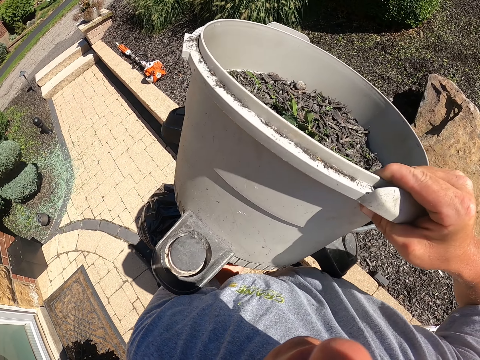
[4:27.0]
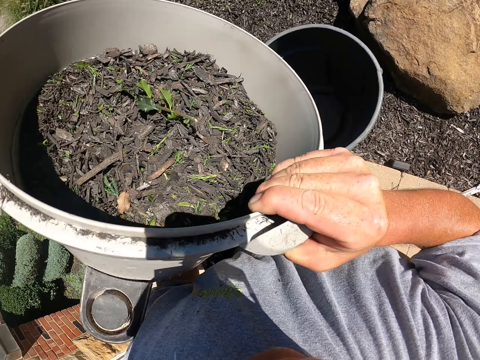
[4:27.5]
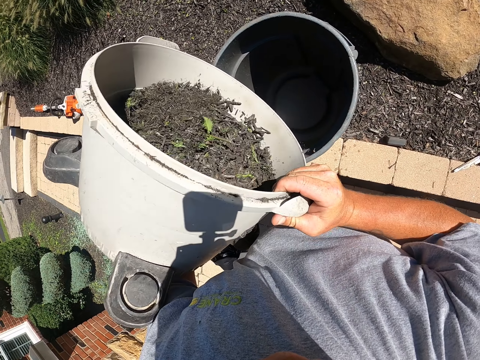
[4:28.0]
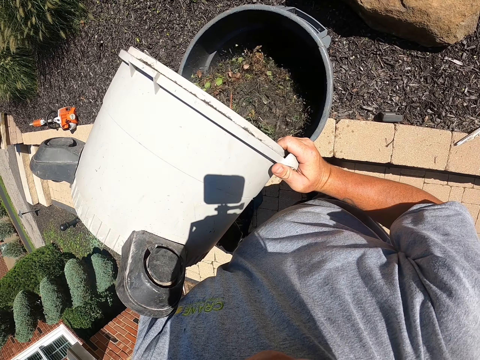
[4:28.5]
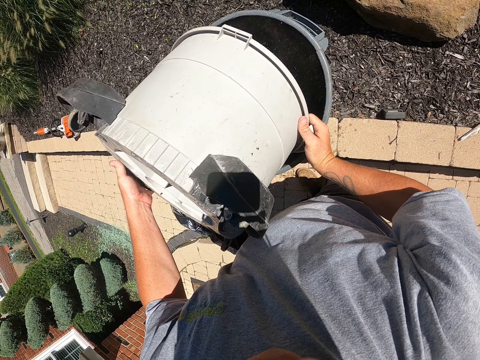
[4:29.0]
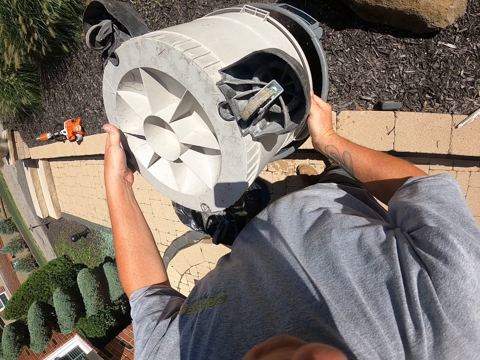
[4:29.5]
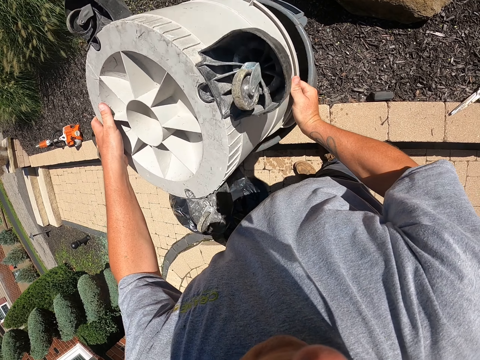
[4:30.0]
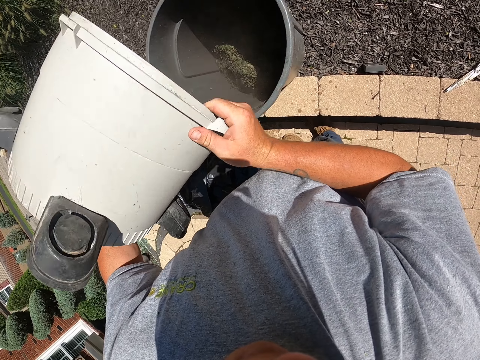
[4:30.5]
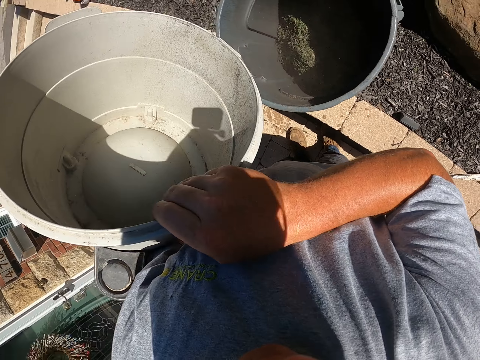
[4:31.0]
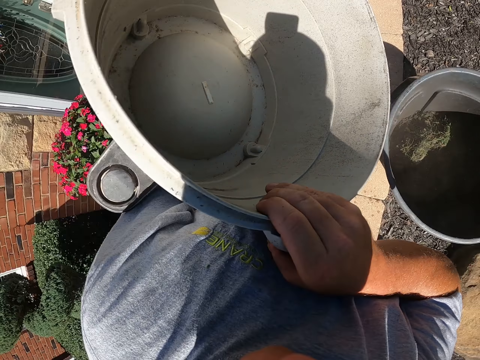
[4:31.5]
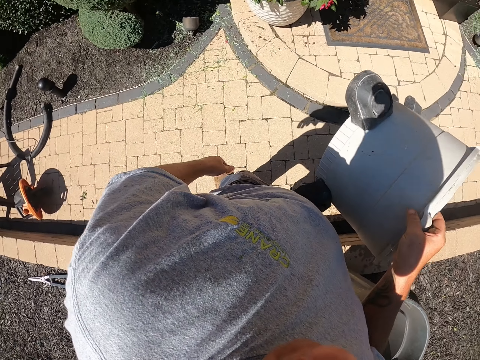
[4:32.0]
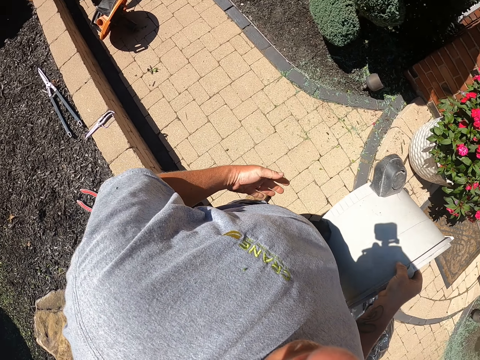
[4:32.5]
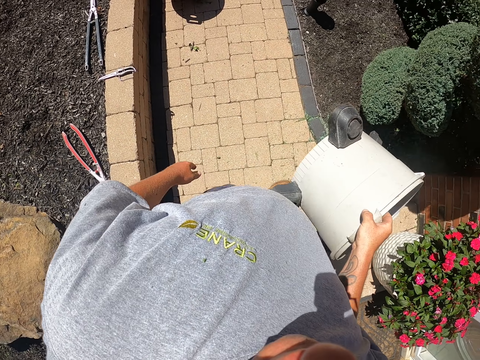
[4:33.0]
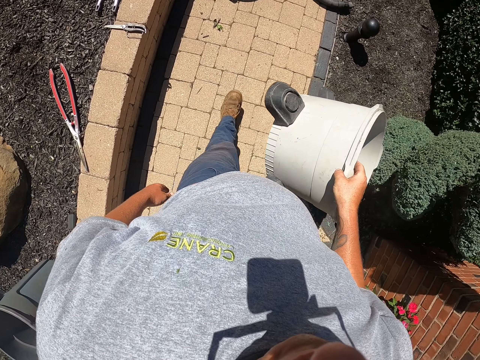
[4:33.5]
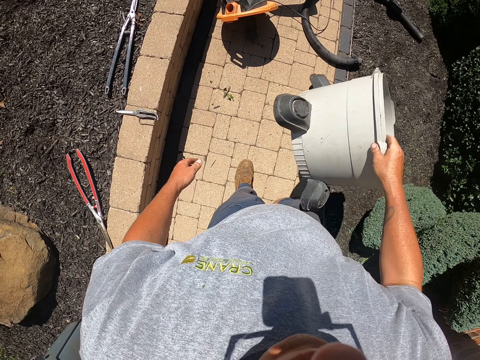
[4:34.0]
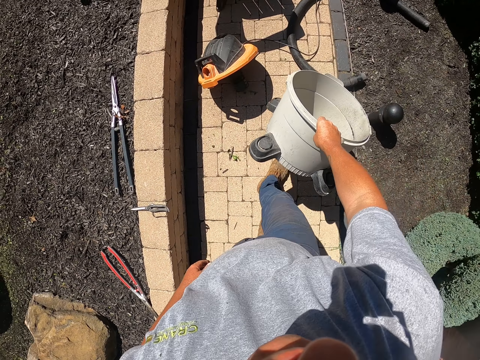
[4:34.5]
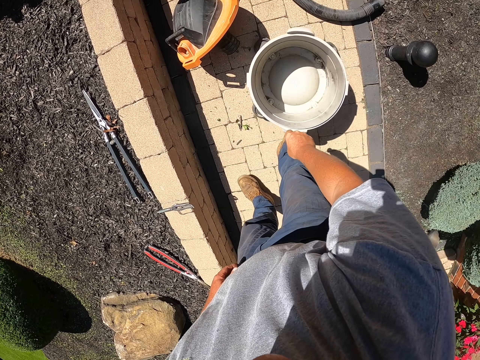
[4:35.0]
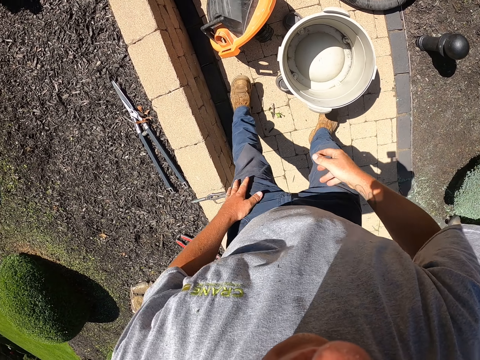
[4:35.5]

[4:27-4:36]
The camera wearer throws the dirt in the dustbin. They step forward. They walk. They put the container down. They pick up the lid.

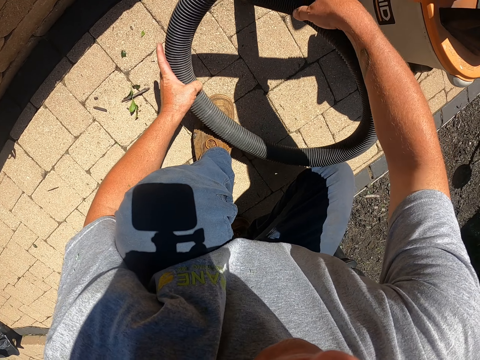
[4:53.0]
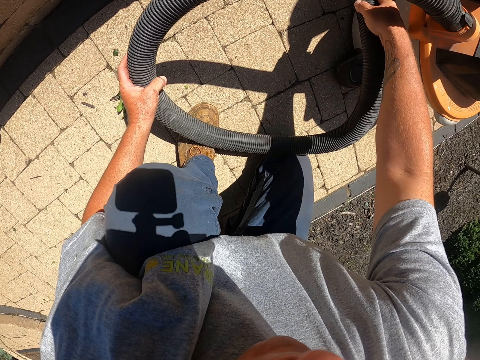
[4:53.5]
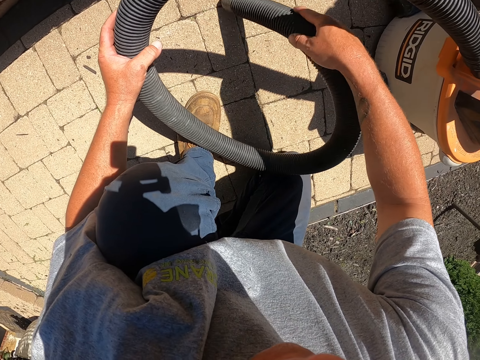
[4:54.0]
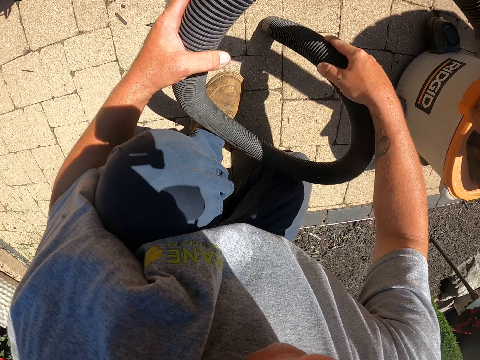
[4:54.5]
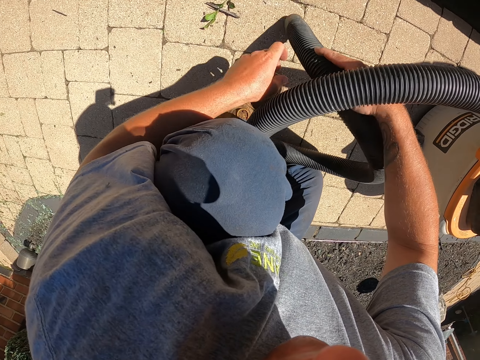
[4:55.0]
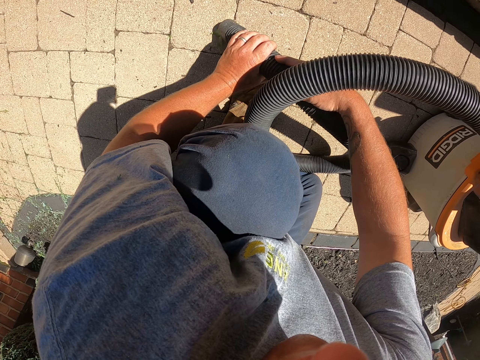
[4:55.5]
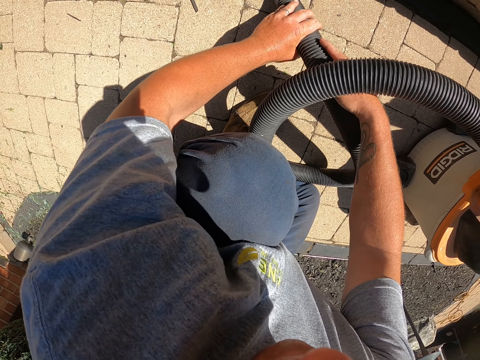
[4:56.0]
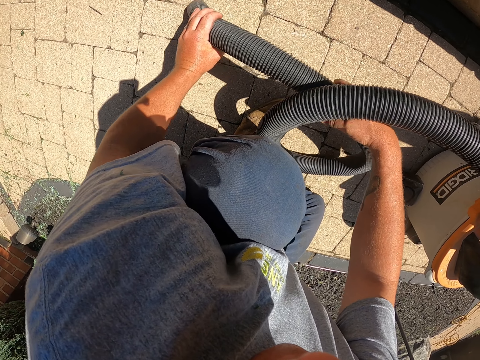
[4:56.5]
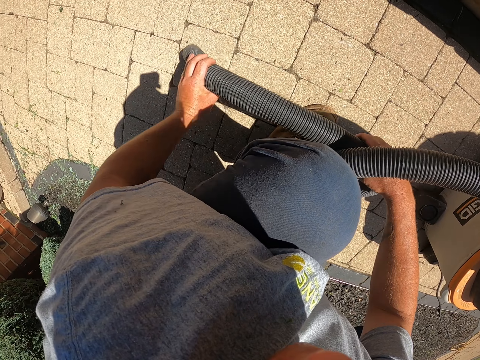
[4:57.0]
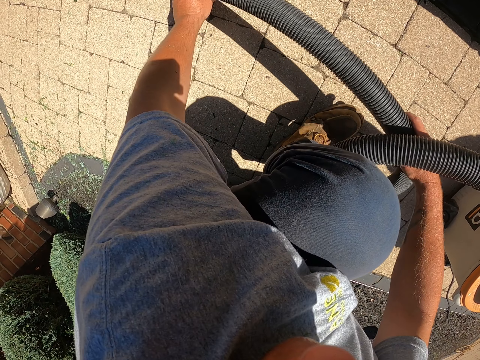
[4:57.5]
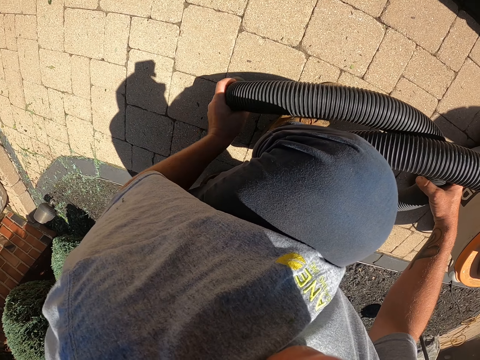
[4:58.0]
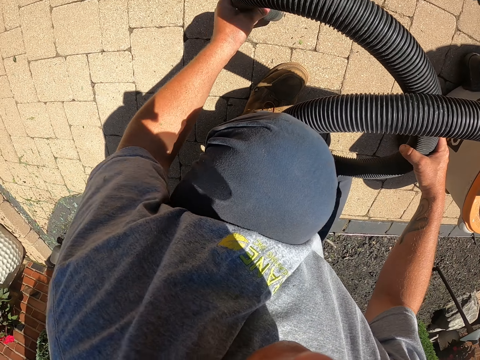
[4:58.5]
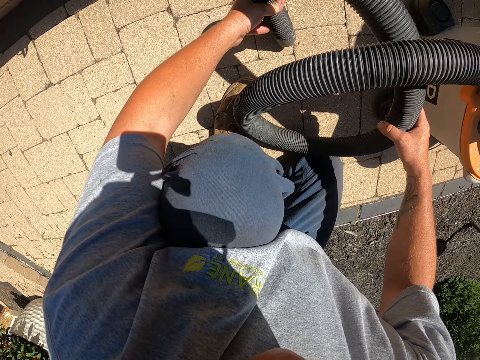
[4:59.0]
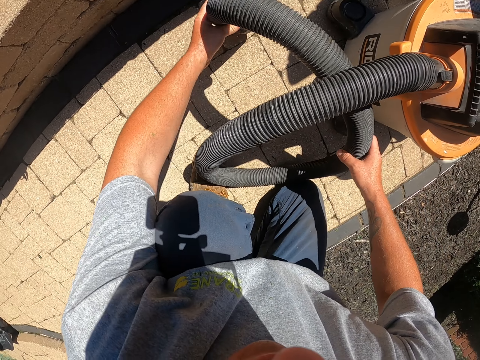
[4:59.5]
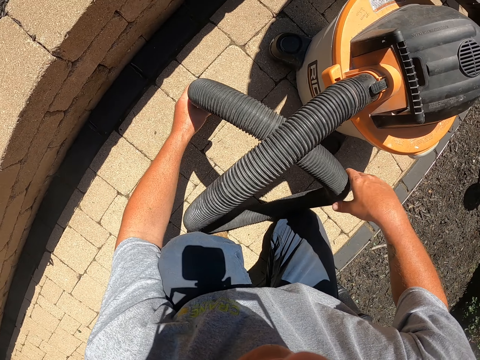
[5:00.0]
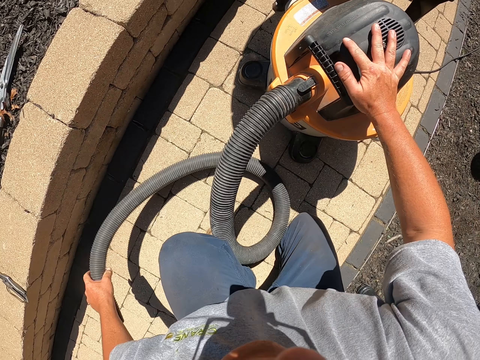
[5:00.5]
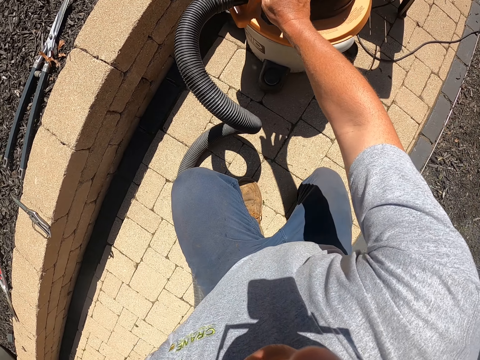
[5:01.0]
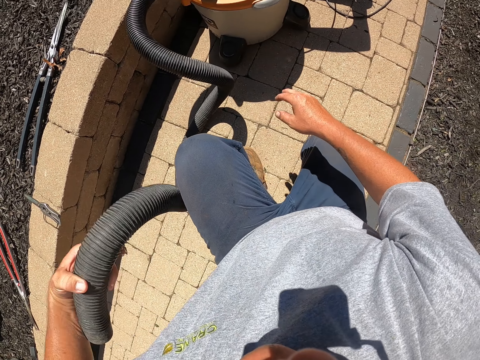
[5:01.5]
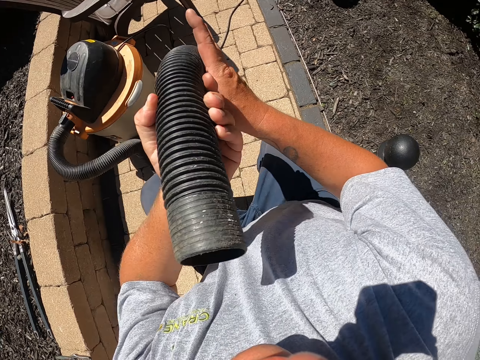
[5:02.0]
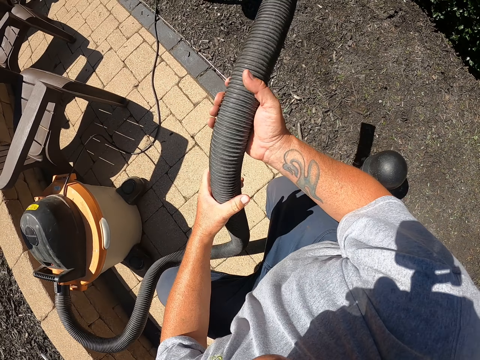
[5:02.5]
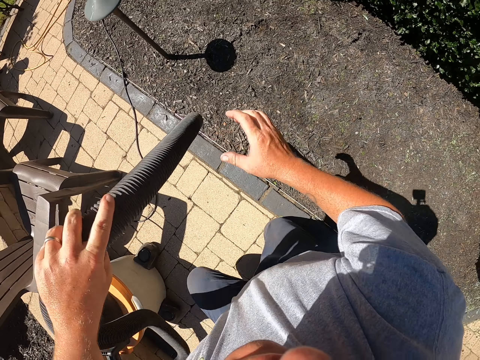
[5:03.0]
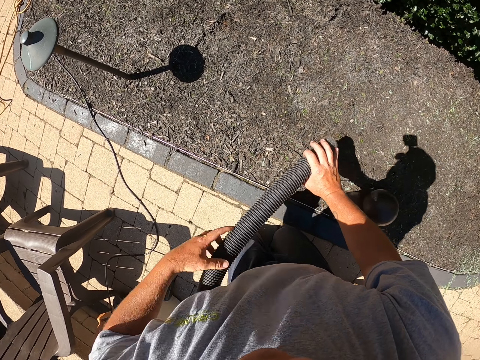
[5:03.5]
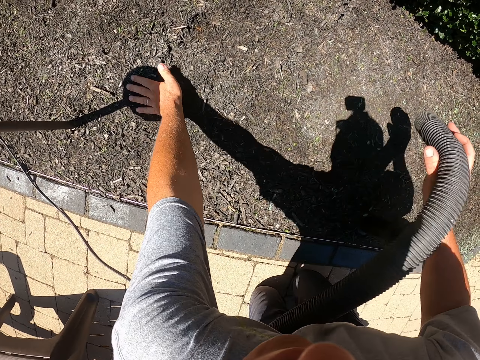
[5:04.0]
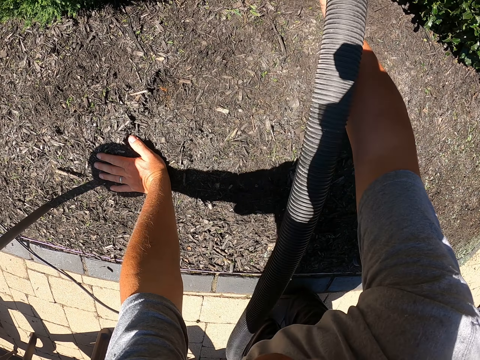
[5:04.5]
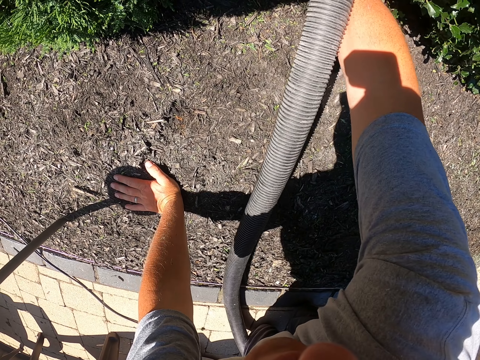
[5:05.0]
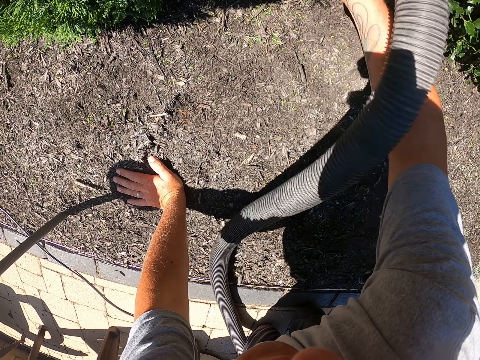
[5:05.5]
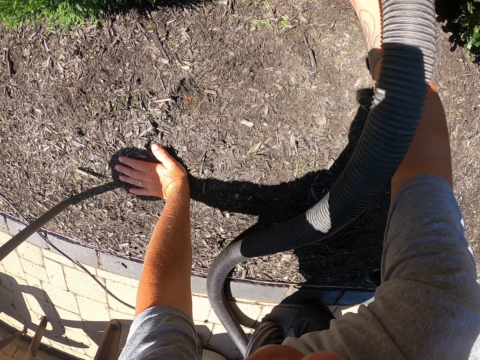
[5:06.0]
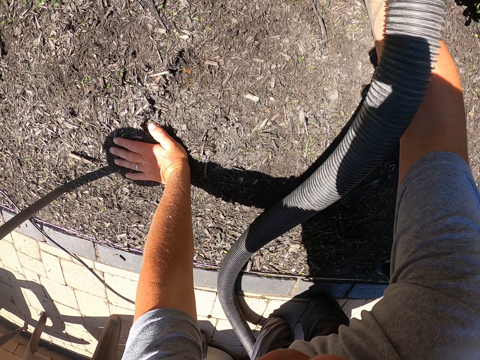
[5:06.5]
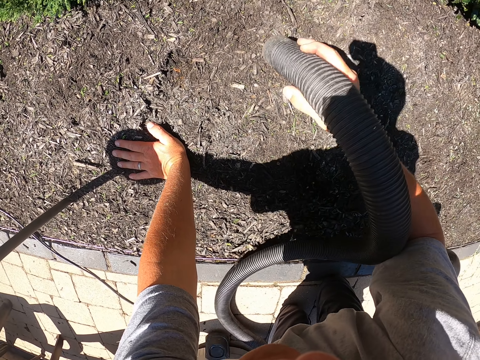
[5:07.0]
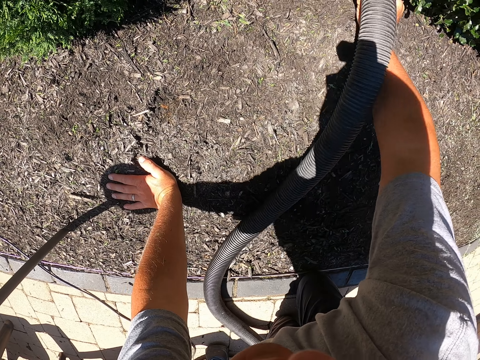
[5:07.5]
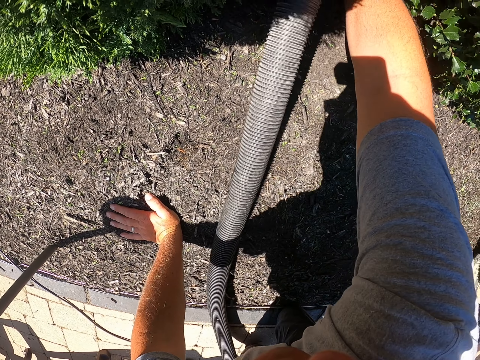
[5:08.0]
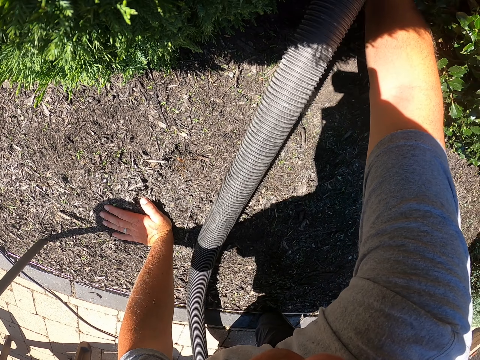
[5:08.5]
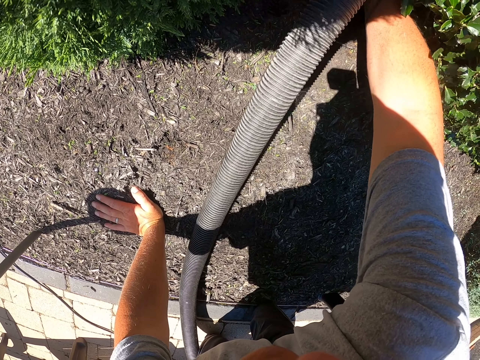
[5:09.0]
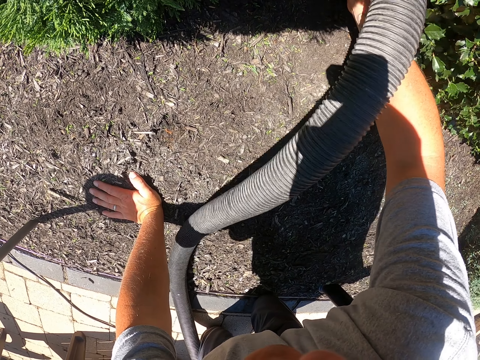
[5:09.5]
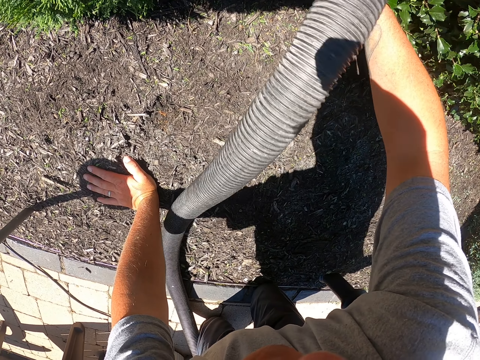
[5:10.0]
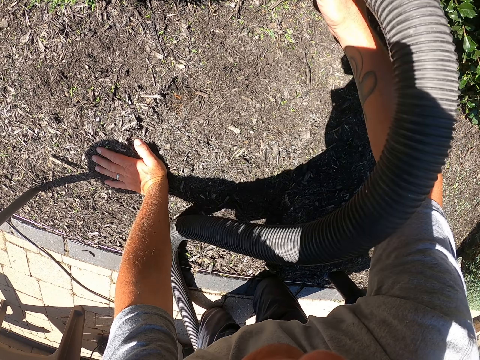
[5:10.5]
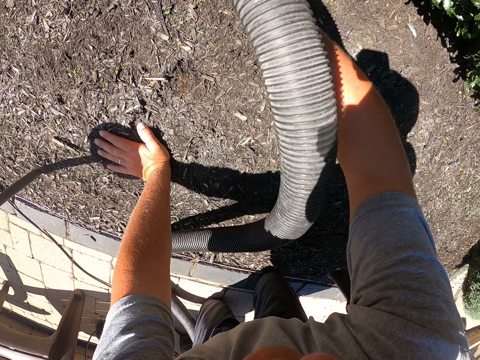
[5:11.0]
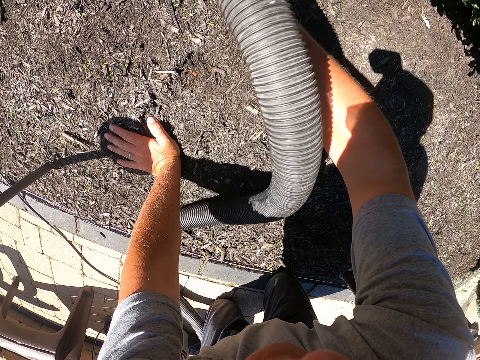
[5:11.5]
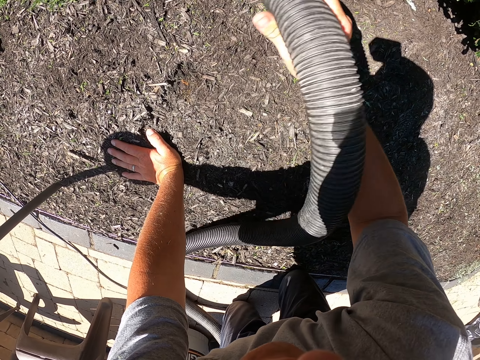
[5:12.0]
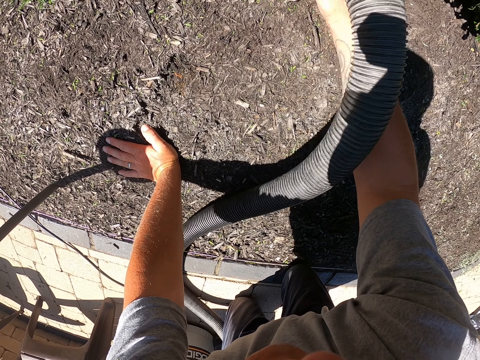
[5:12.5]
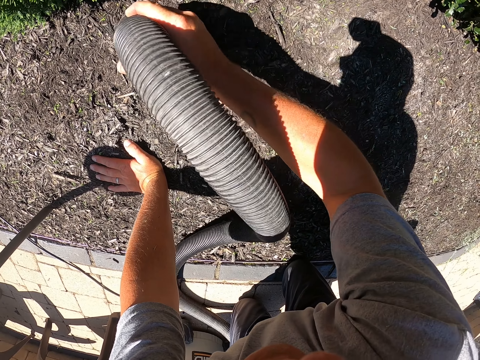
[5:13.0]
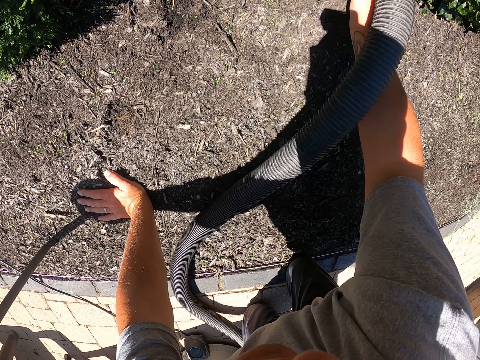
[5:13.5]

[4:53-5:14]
The camera wearer lifts the pipe. They clean the garden with the garden vacuum. They hold the pipe. They clean the garden with the garden vacuum. They clean using the vacuum cleaner. They touch the vacuum cleaner with the right hand. They move the garden vacuum. They remove the right hand on the vacuum cleaner. They pass the pipe to the right hand. They stop cleaning. They hold the pipe with both hands. They put the left hand on the ground. They clean the garden with the garden vacuum.
